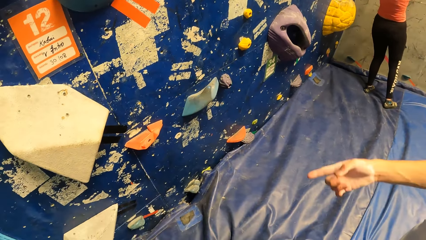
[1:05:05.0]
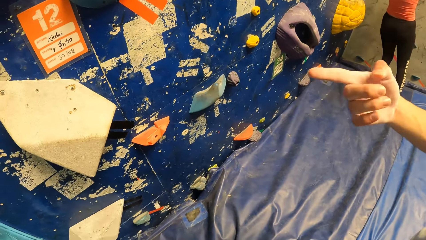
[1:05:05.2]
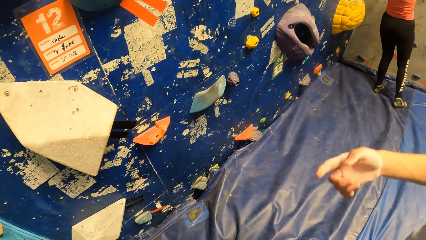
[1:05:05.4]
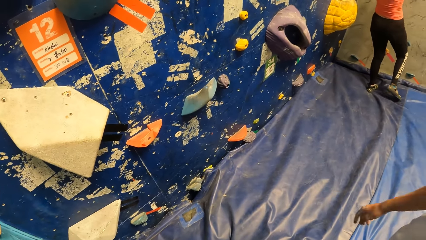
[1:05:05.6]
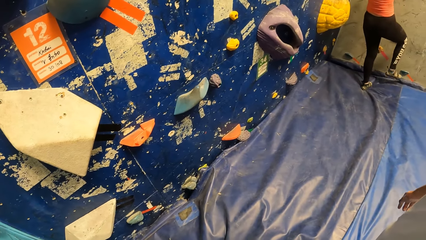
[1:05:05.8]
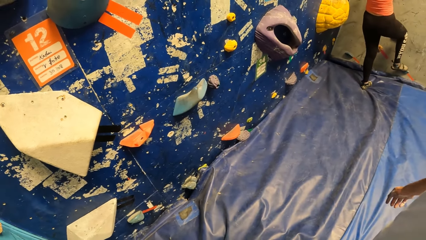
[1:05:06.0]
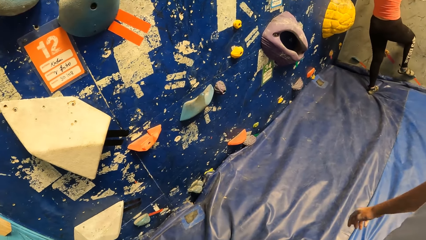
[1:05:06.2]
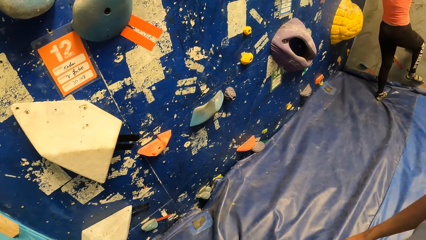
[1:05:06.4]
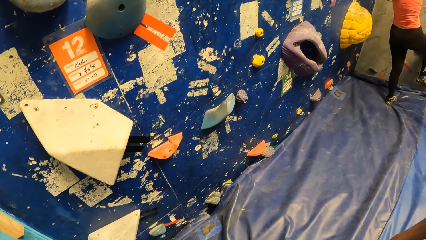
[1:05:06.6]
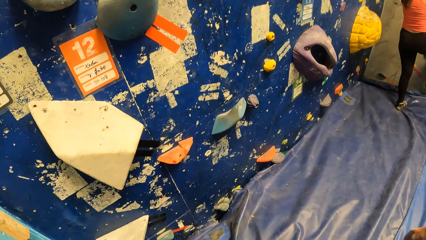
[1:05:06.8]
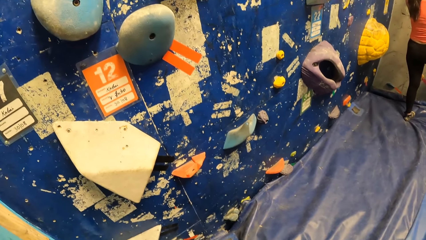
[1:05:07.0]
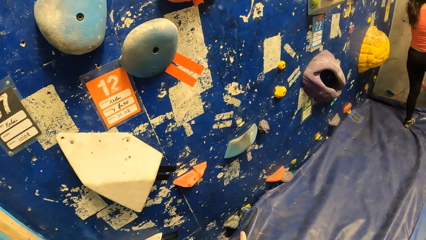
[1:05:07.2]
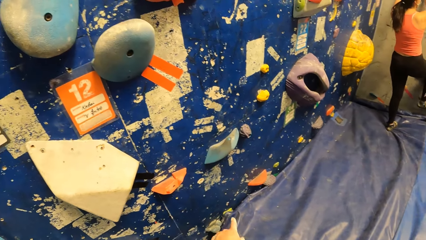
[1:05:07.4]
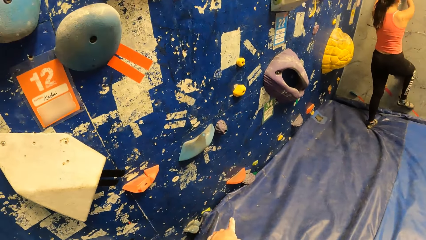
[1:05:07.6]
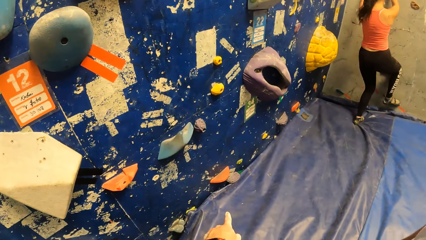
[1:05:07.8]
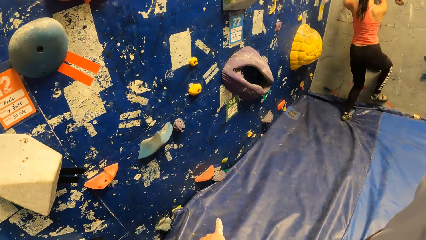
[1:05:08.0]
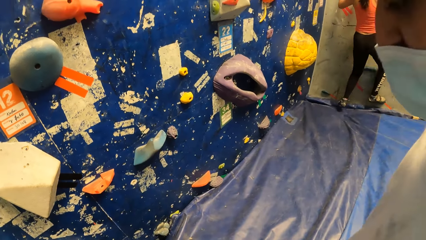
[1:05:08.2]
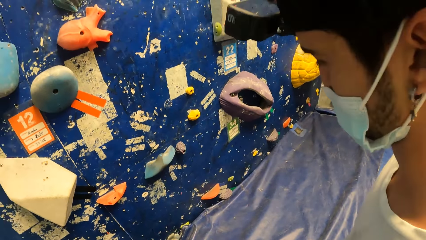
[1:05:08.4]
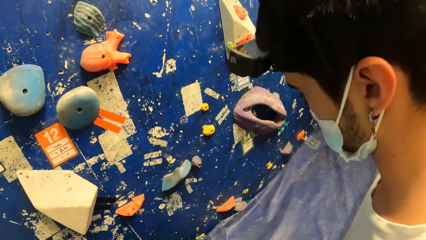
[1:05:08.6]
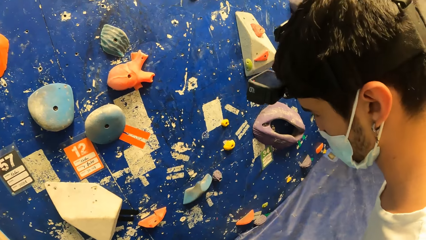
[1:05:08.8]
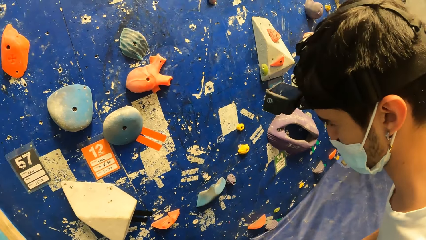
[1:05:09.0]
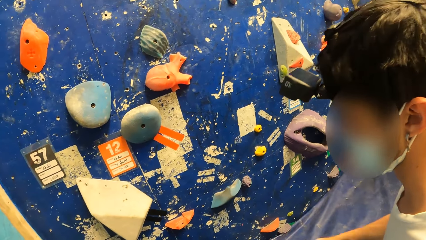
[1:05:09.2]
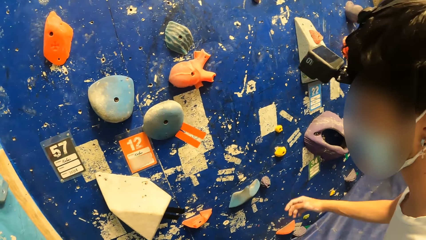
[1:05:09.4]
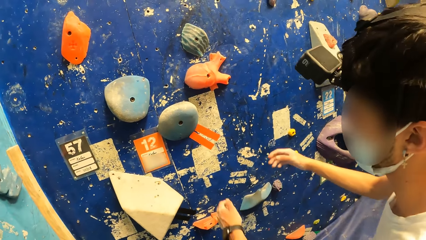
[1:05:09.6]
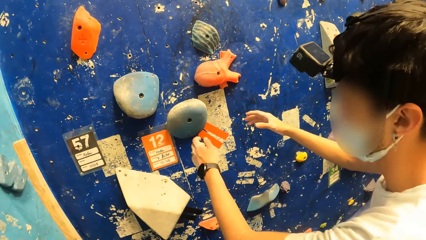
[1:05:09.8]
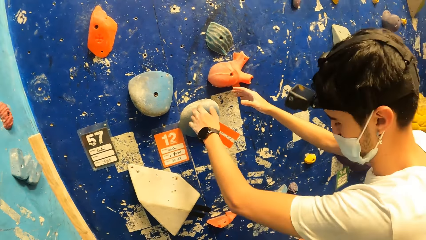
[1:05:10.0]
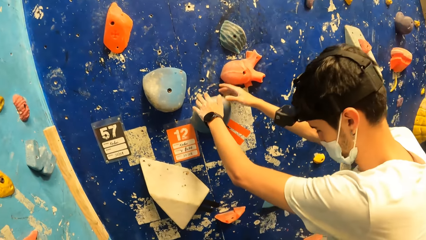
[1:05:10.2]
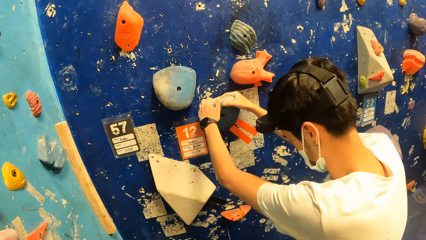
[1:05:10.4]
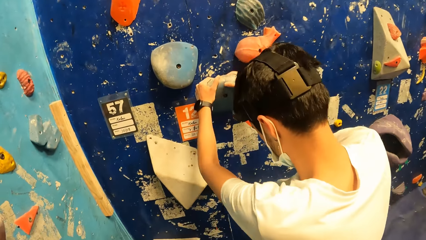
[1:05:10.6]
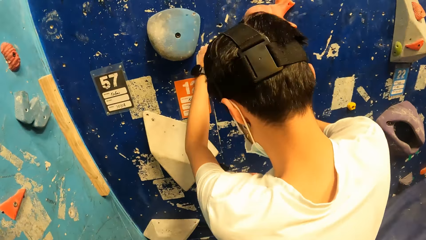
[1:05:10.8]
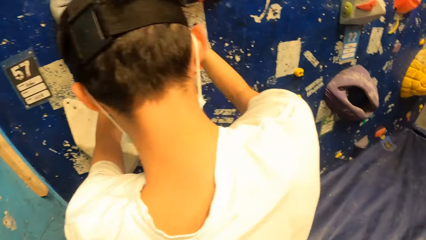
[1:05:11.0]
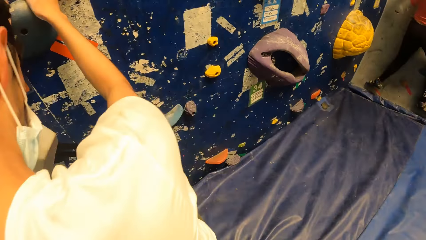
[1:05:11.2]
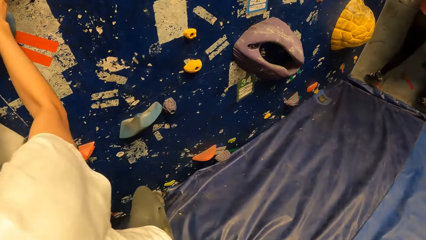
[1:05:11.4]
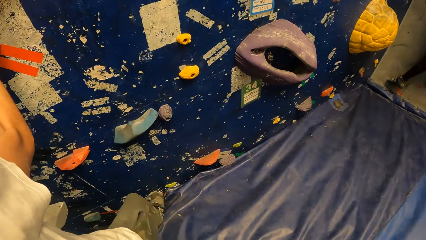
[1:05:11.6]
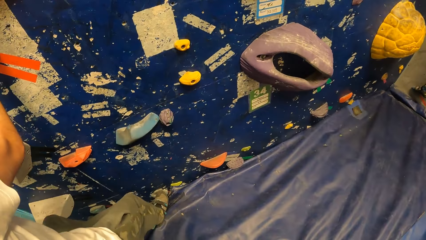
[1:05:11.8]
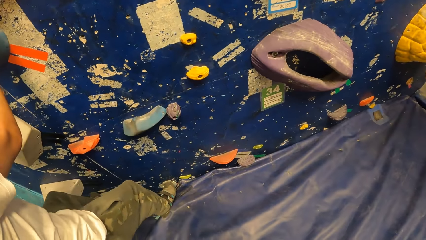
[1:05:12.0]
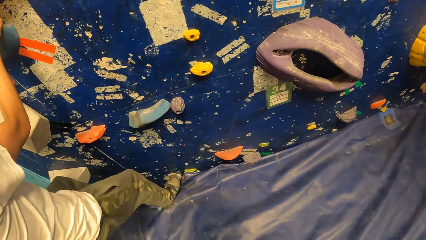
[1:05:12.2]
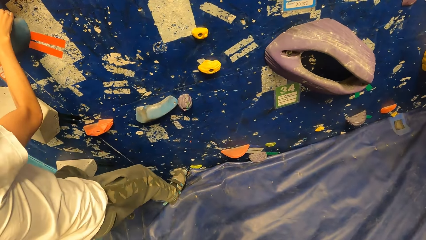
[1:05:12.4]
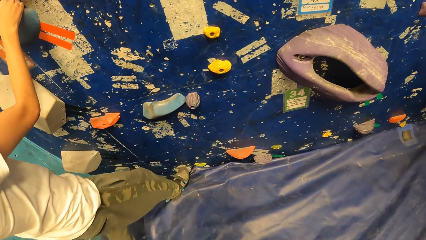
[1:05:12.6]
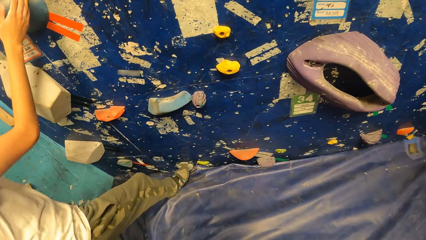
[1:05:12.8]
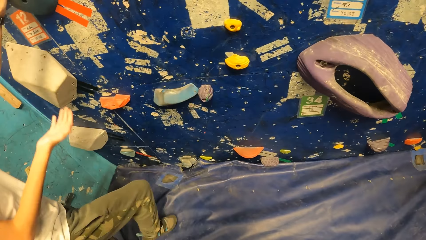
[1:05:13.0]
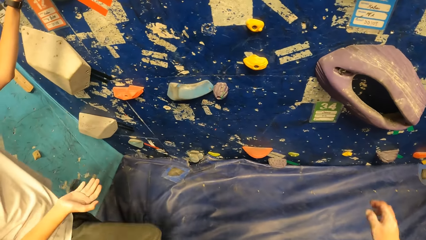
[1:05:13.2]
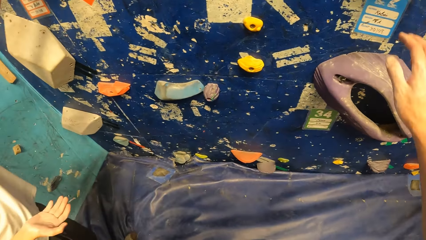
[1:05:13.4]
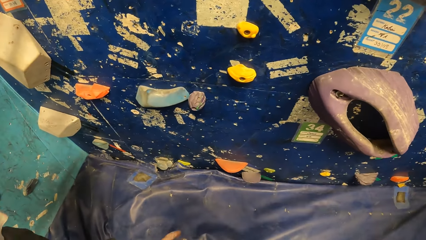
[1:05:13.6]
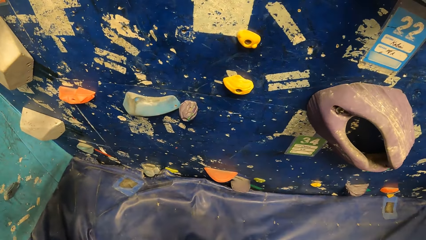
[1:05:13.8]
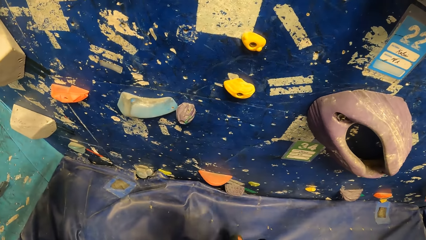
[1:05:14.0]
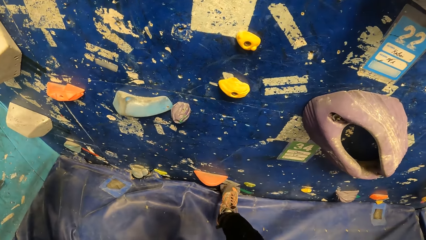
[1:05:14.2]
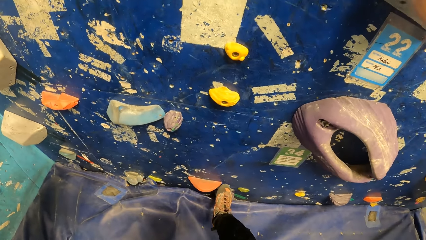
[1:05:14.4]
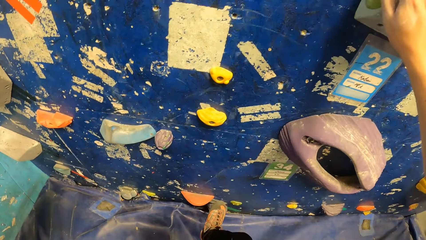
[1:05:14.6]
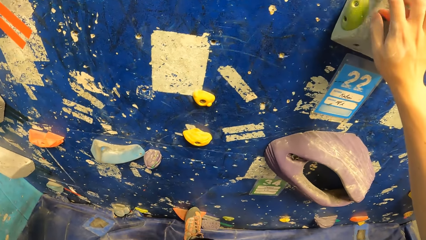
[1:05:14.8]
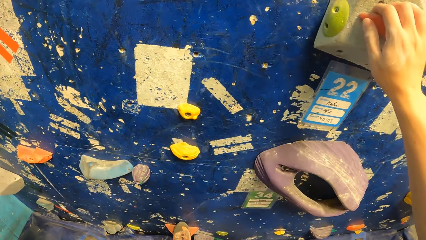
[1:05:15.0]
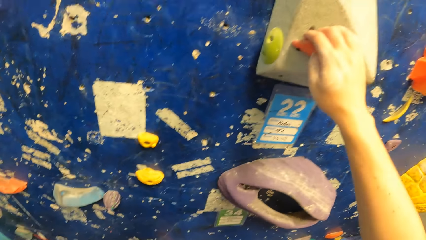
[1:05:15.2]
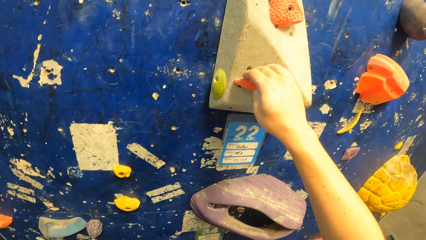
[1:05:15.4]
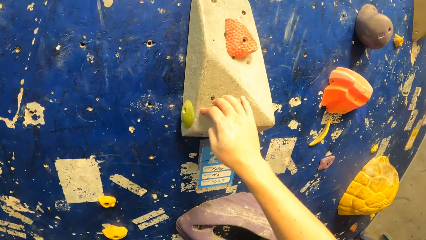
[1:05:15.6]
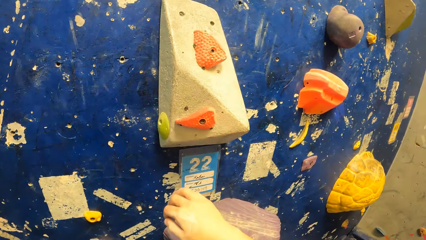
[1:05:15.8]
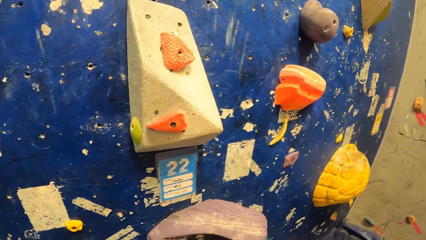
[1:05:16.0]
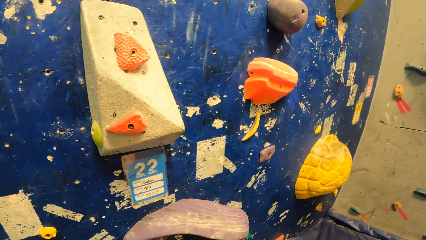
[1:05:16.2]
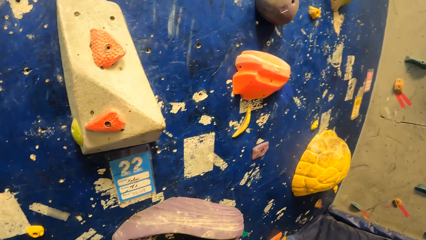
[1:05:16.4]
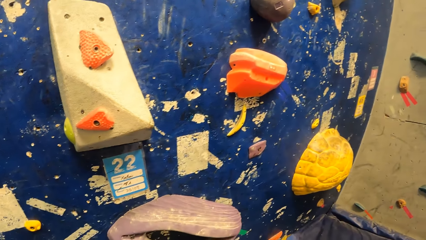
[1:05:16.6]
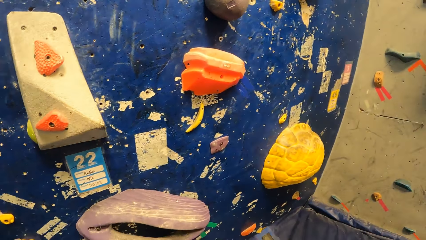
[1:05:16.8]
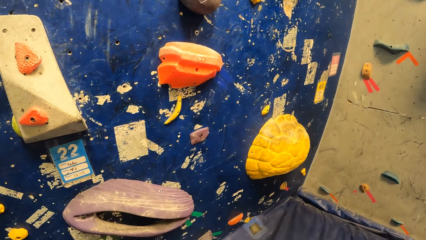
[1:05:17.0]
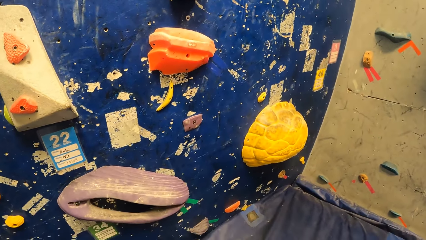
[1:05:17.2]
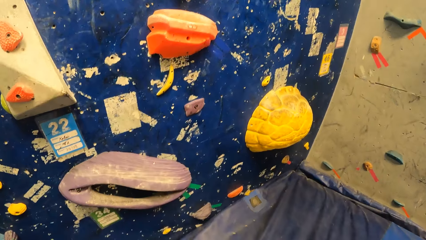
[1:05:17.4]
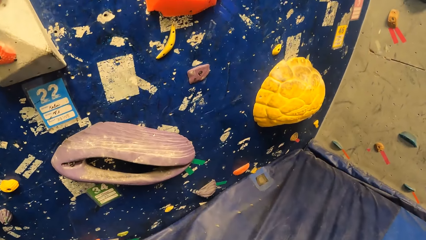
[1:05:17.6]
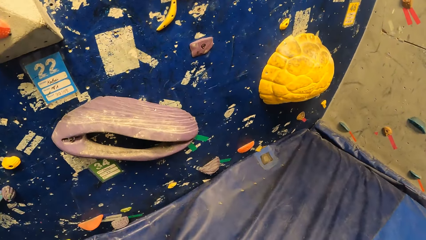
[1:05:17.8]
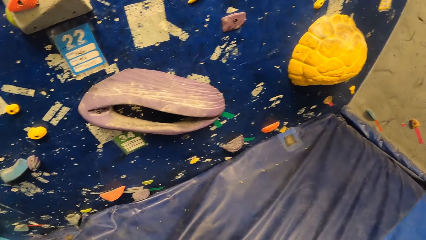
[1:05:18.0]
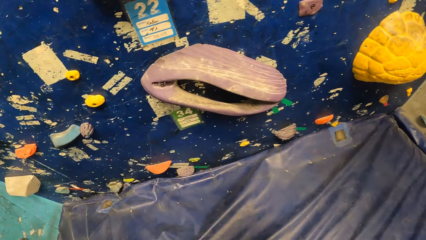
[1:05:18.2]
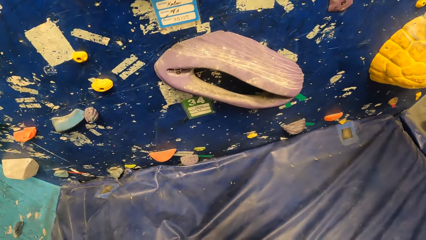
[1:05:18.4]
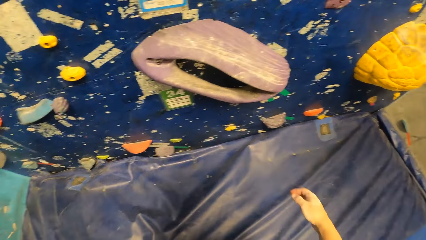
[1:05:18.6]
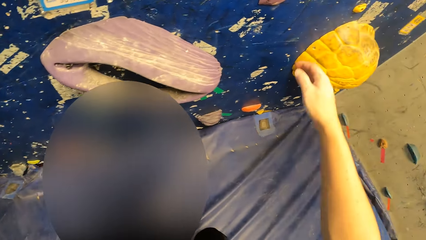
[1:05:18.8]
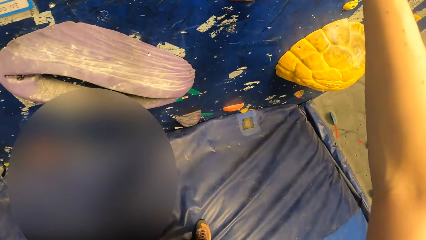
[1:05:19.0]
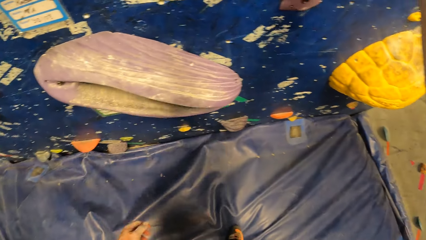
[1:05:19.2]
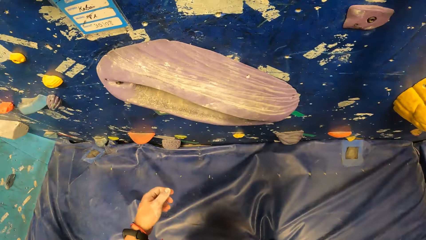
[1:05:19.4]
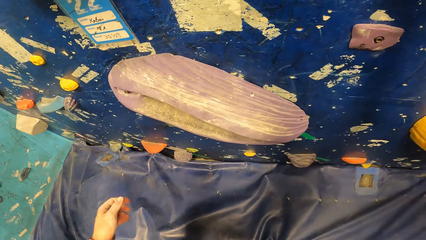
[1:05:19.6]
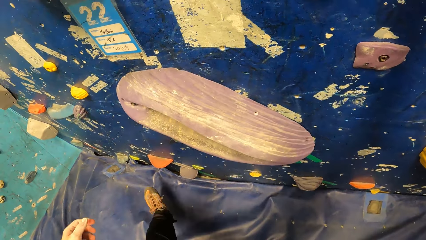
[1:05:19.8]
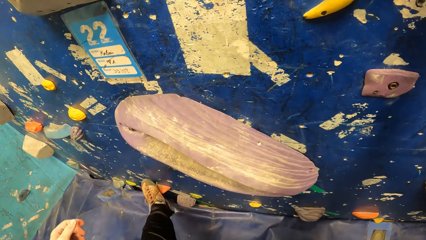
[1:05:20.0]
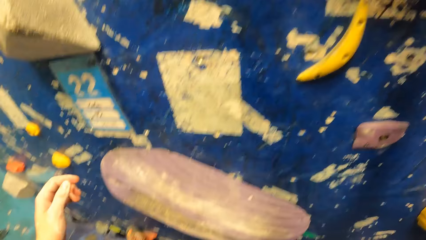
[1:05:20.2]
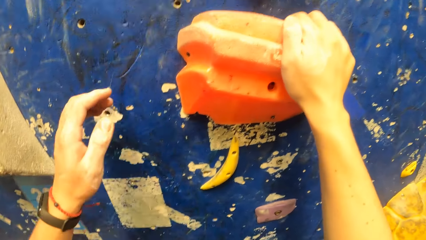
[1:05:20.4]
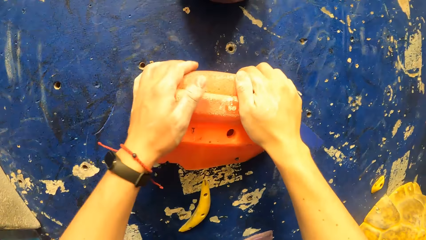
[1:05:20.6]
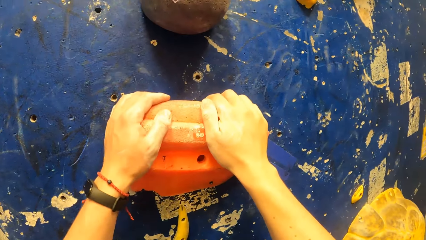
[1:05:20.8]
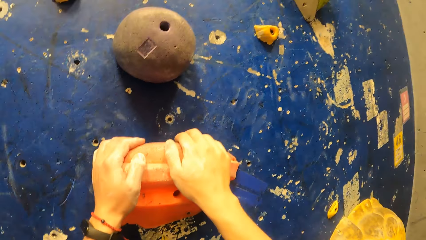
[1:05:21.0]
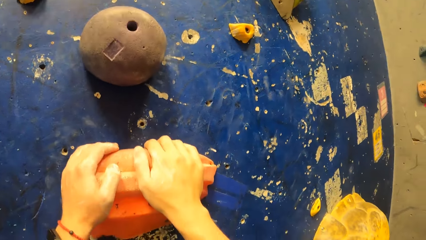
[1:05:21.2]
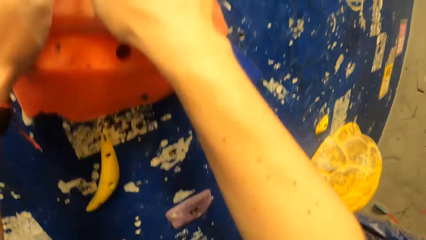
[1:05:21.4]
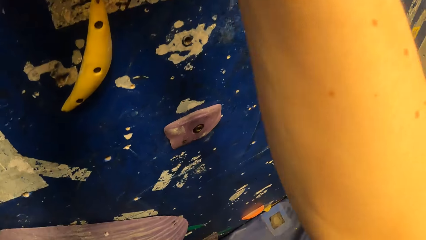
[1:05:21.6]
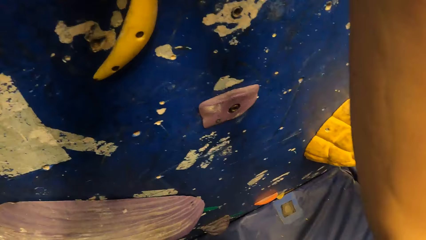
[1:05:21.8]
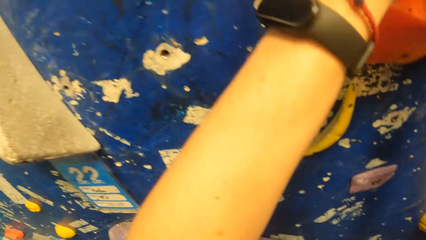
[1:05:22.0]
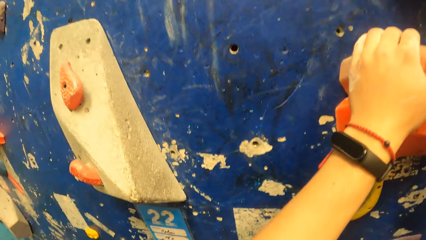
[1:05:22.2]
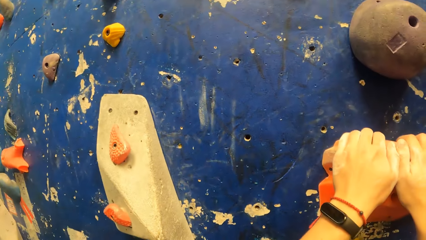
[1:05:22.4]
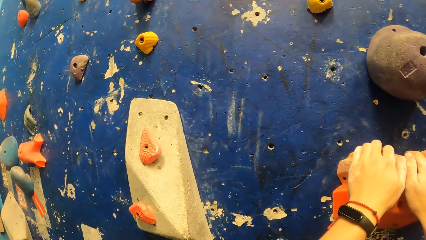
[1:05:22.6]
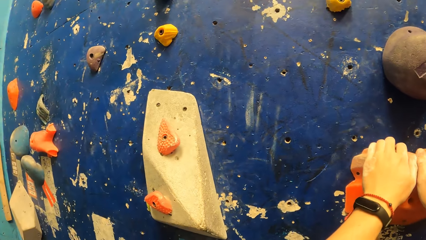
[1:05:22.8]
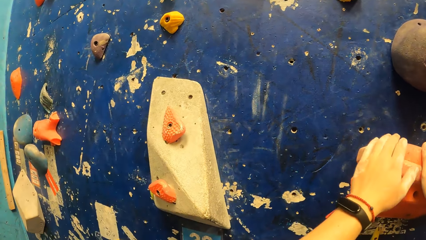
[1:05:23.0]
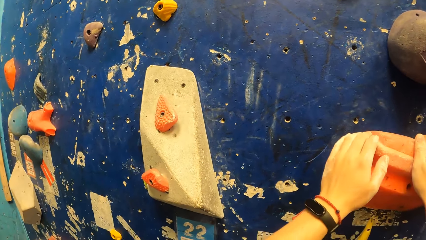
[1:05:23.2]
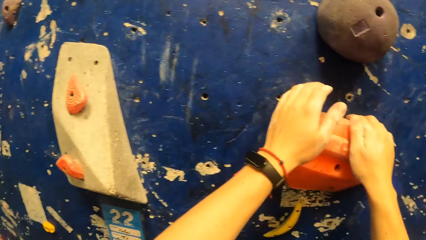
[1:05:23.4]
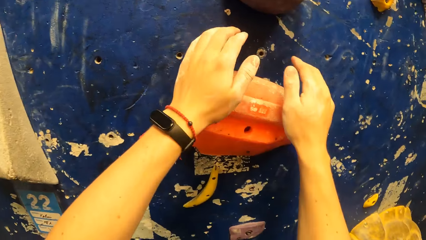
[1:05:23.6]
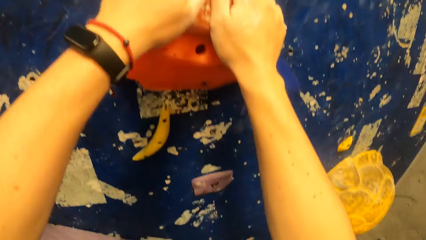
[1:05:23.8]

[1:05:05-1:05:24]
A man holds a boulder or climbing hook on a bouldering wall with both hands. The man climbs the climbing board and steps off the climbing board. The camera wearer holds the boulder on the bouldering wall with his right hand. He climbs the climbing board. He pulls his hand off the hook. He lifts his hand. He steps on the hook. He holds the climbing hook with both hands.
